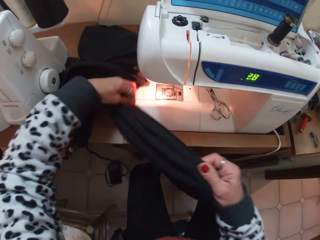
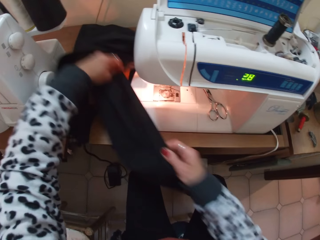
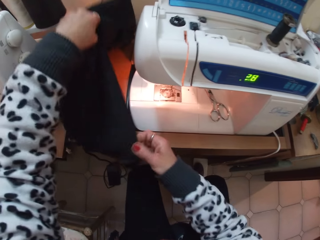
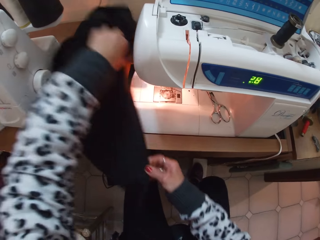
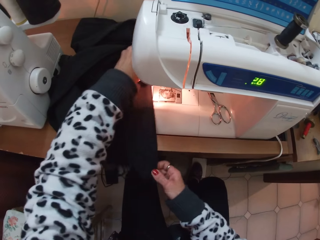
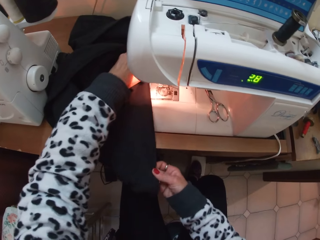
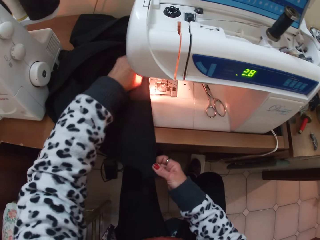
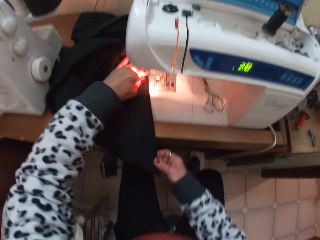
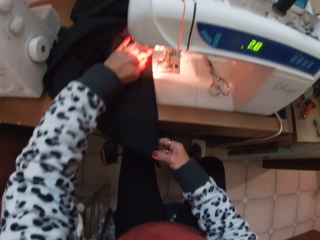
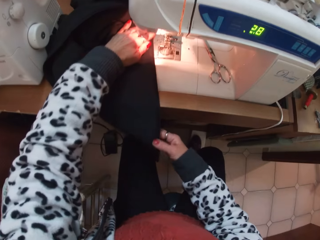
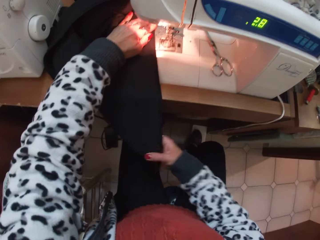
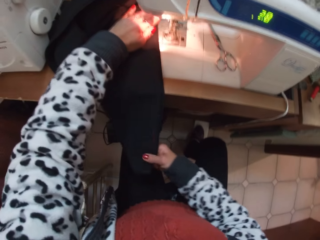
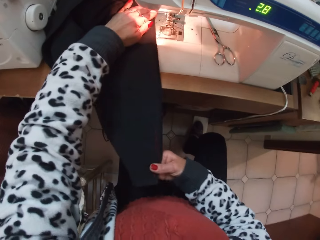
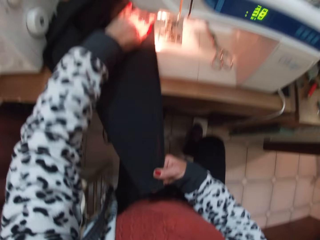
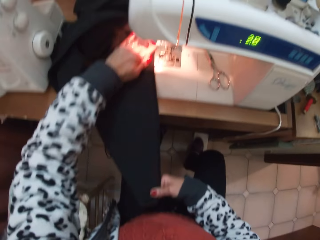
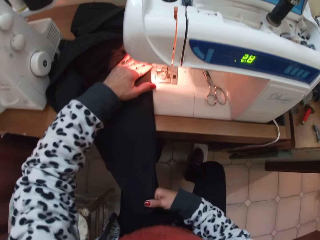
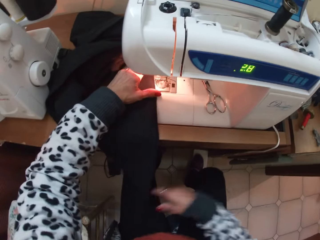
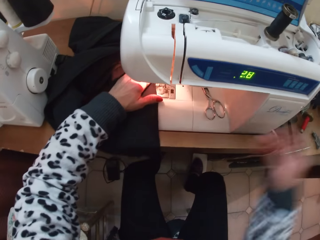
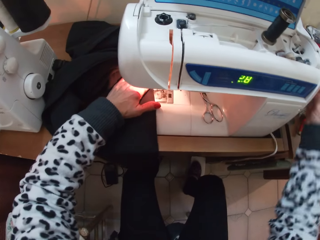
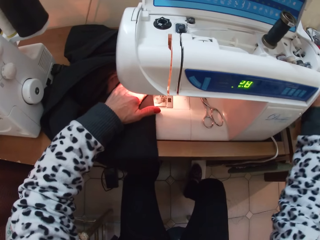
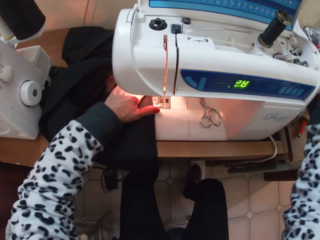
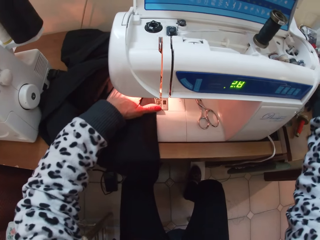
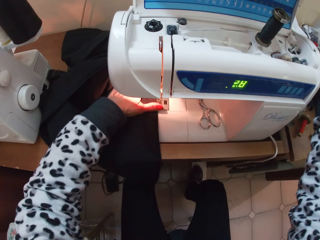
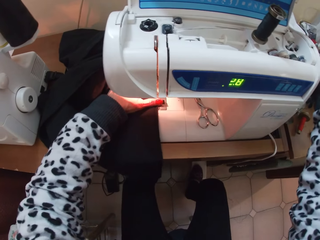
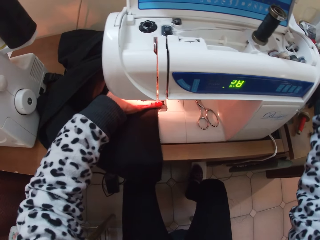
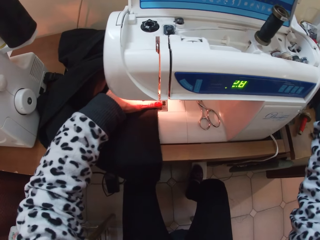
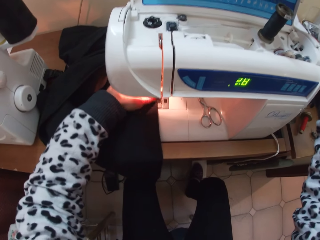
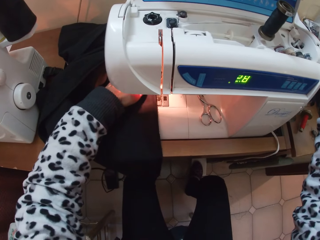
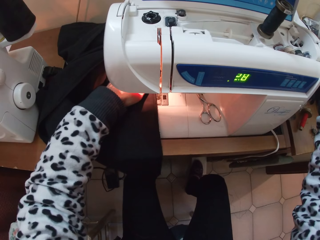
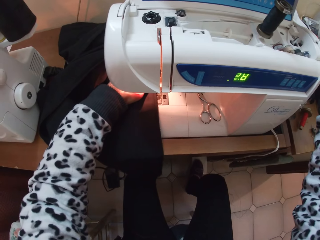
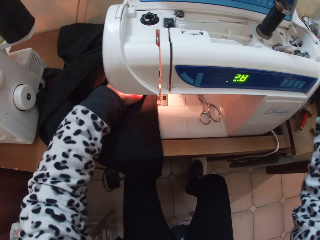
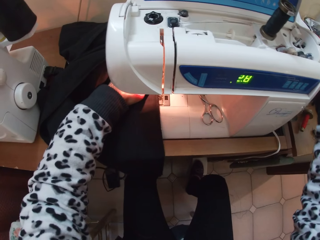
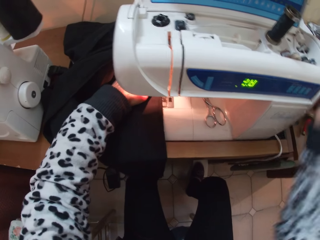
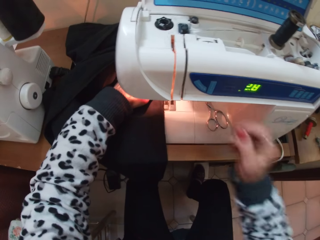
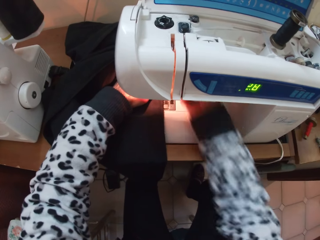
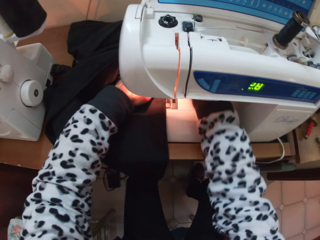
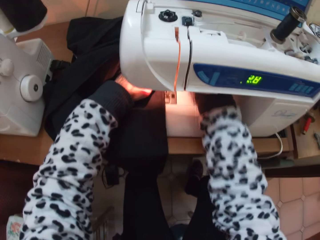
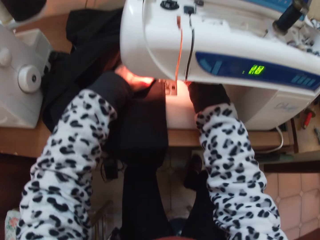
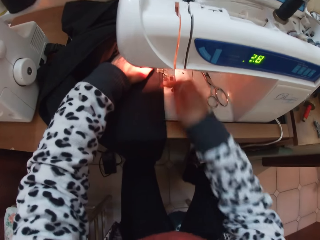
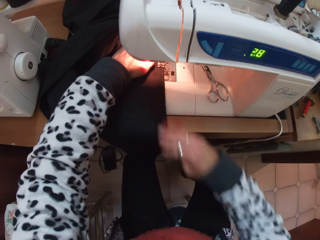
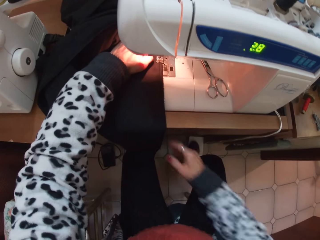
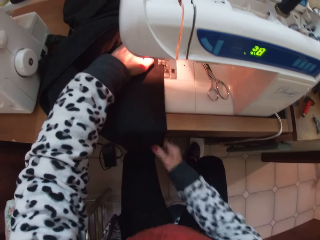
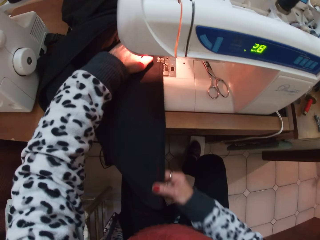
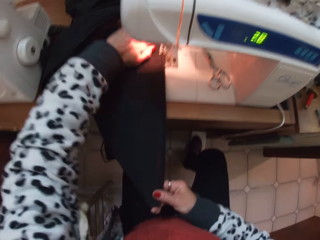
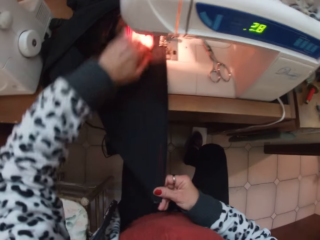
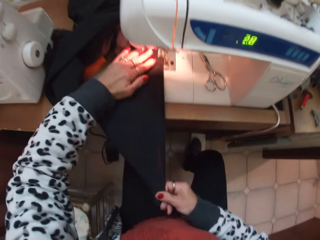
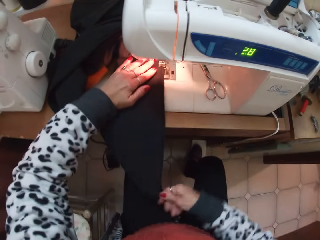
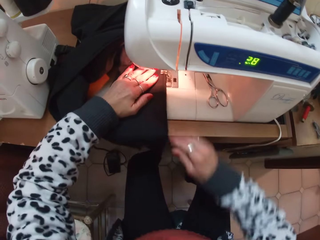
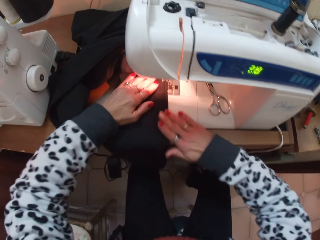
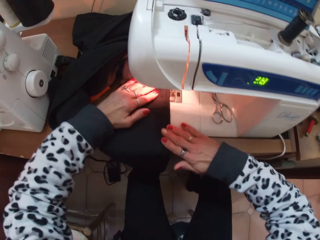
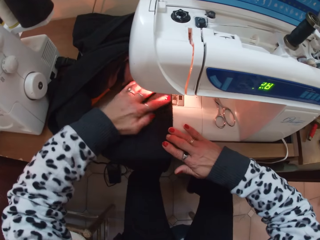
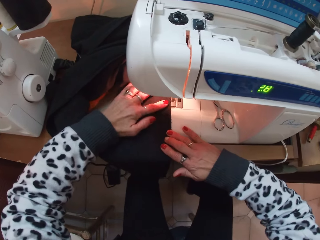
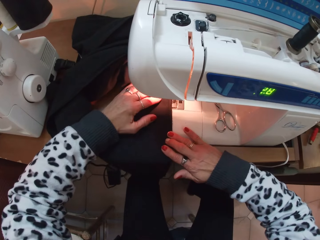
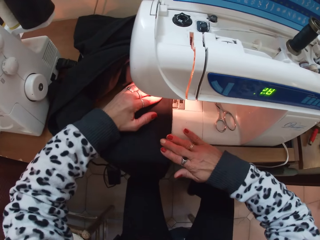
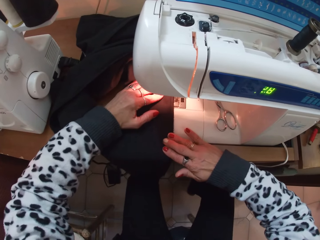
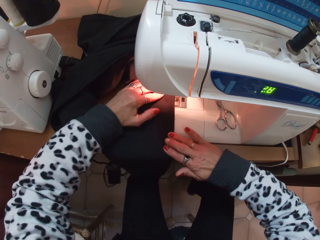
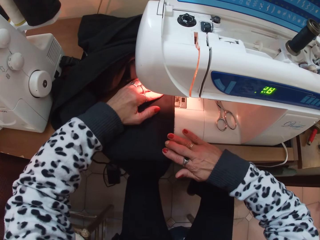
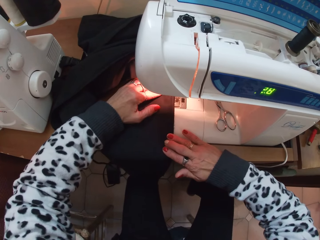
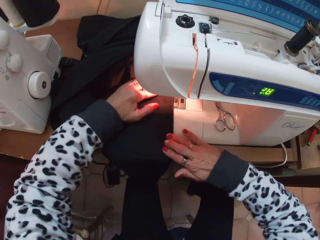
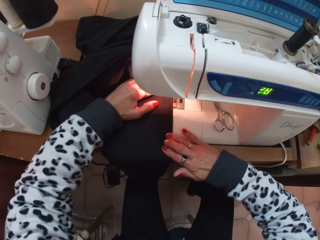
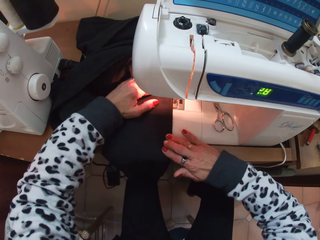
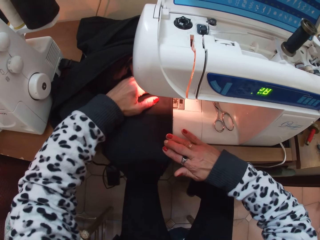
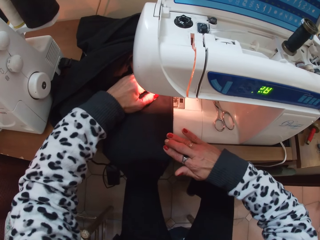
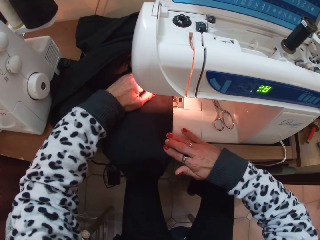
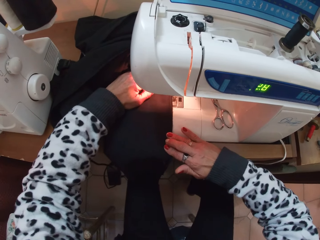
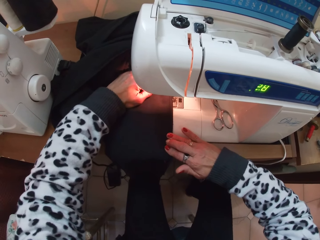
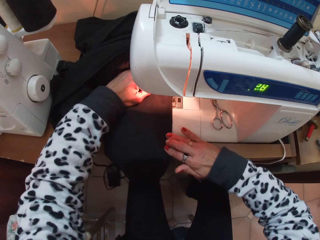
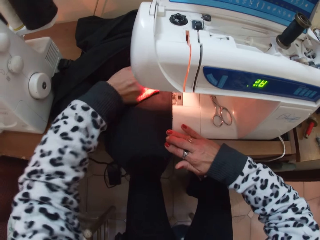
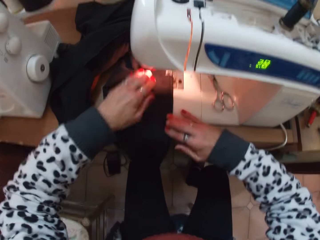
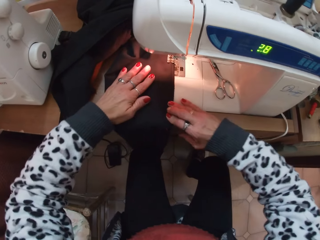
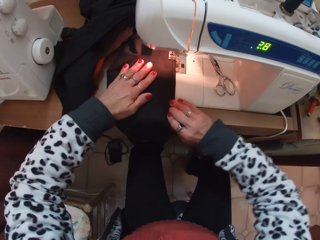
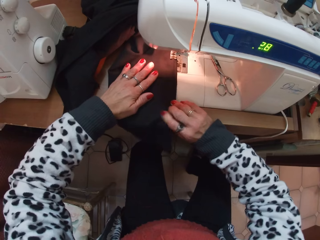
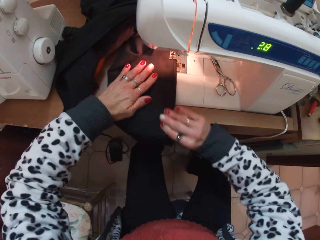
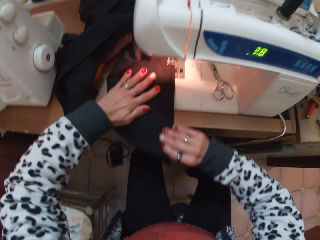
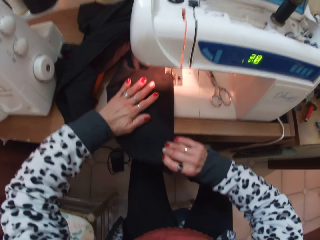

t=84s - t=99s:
The camera wearer places the fabric on the sewing machine. They continue to sew the trouser. They sew the fabric. They push the fabric through the sewing machine.

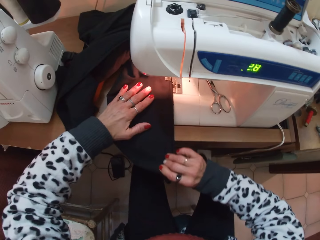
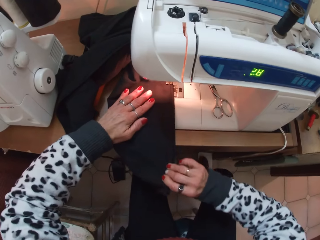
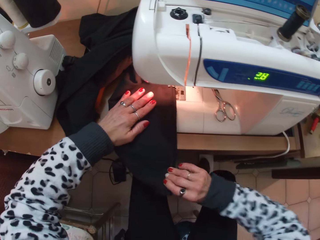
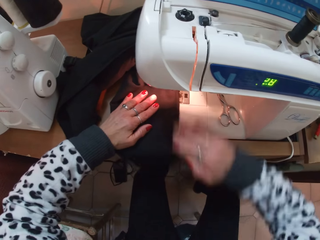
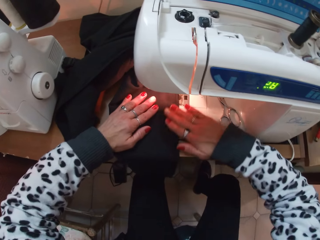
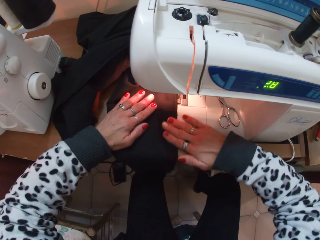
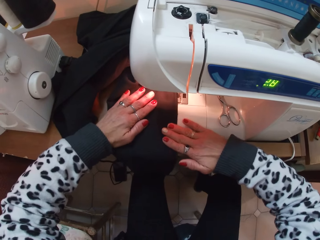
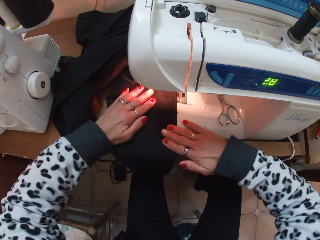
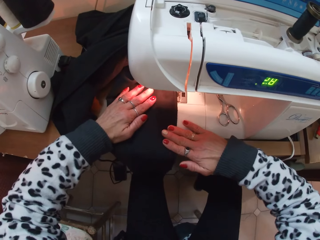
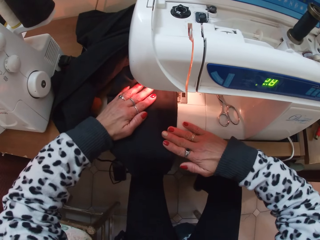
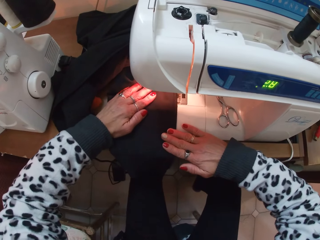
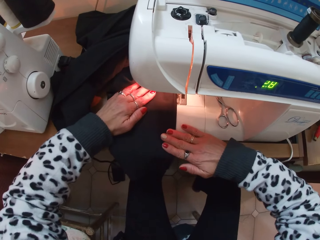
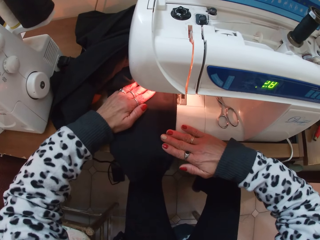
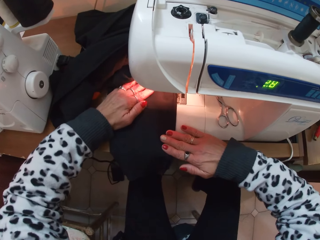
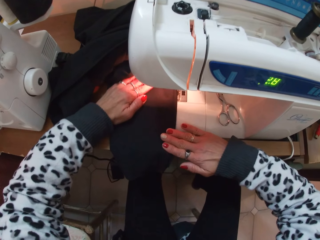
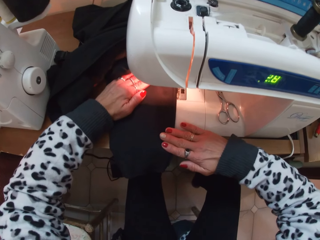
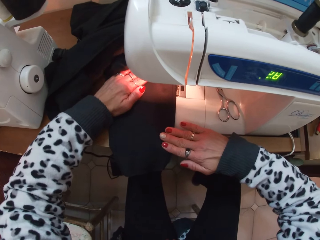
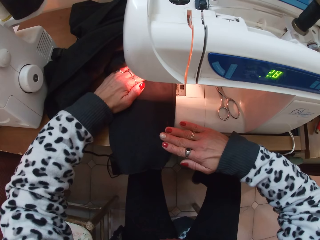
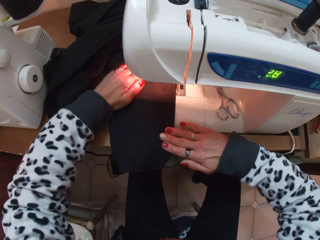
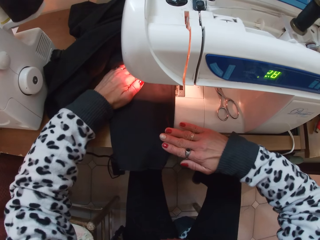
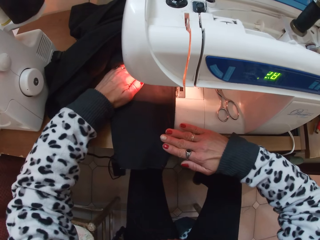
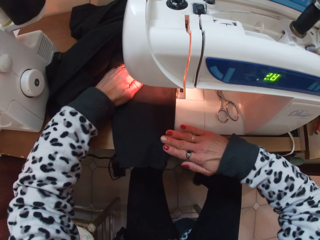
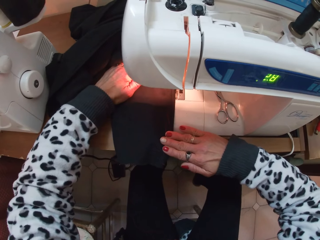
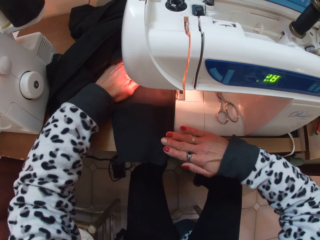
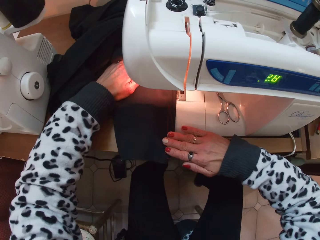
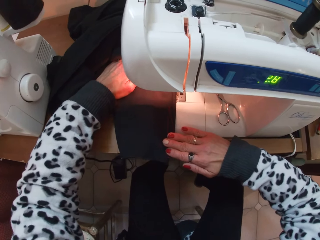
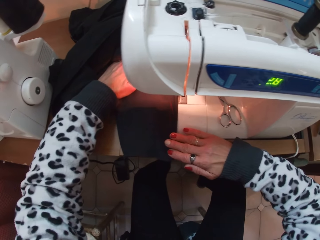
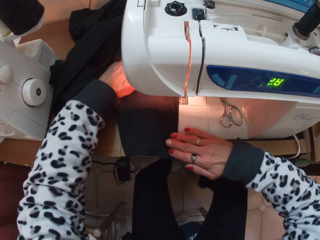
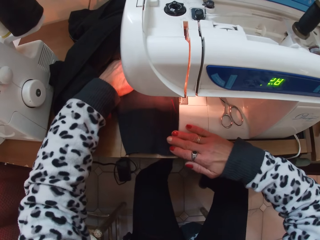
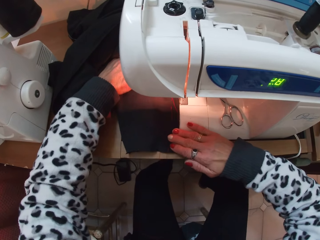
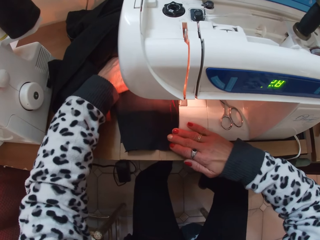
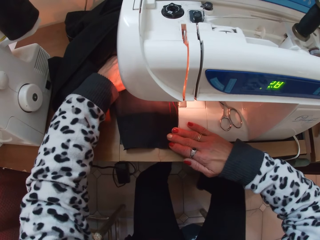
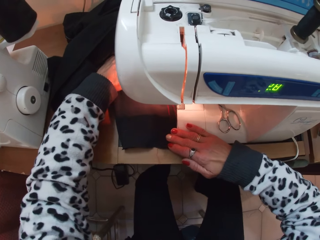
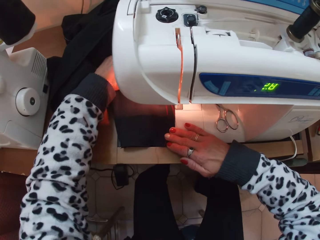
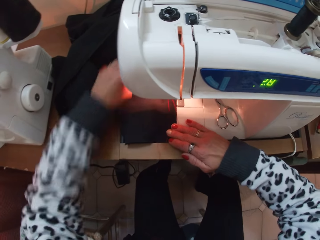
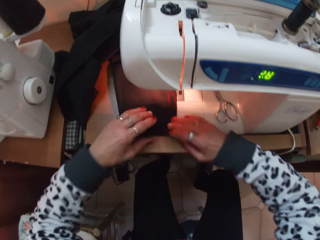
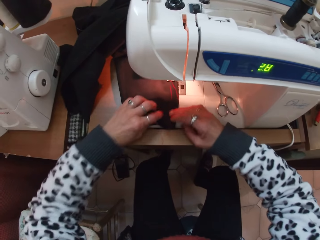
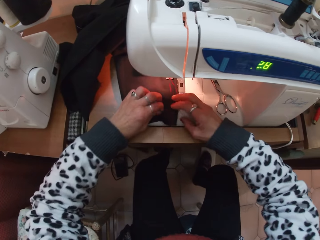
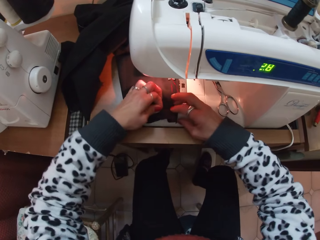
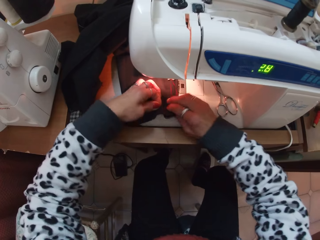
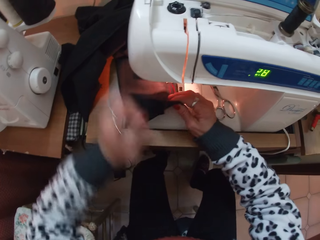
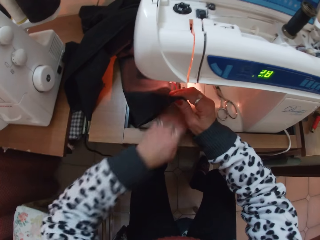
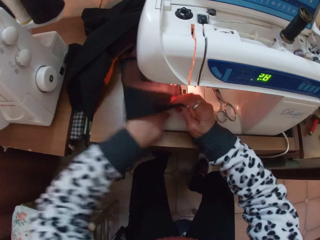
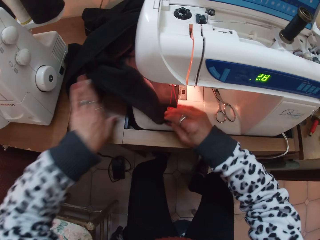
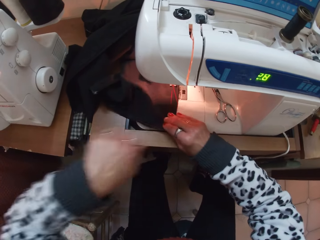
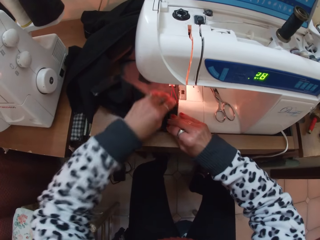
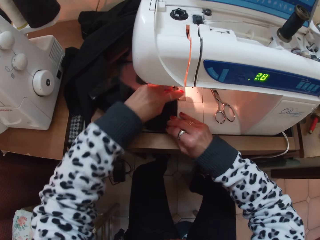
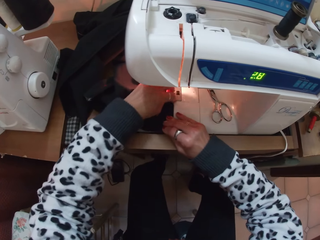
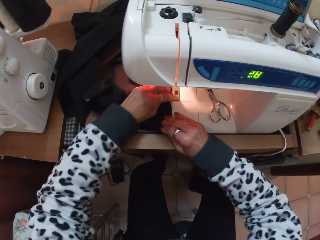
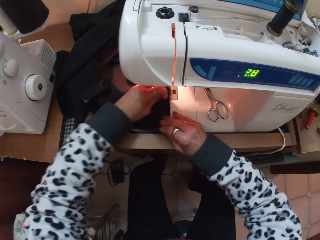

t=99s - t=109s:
The camera wearer sews the fabric.
